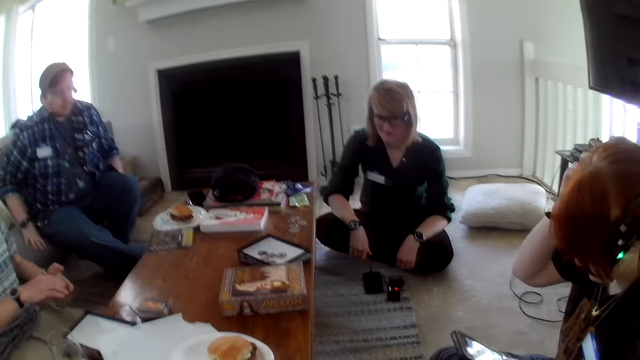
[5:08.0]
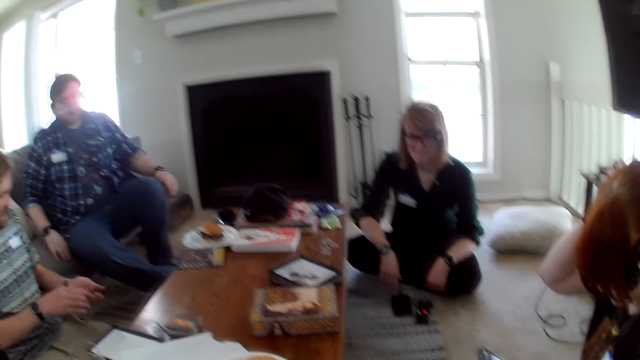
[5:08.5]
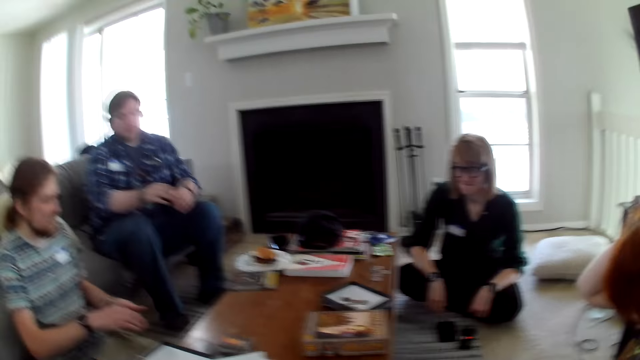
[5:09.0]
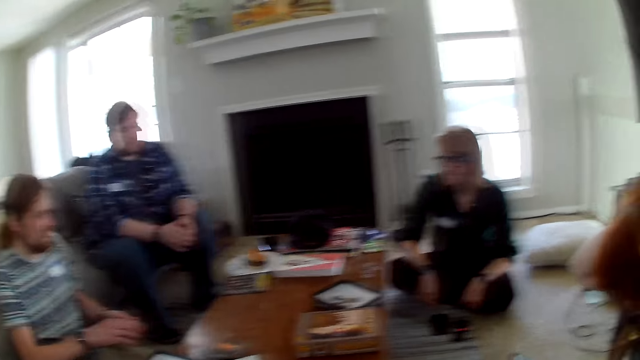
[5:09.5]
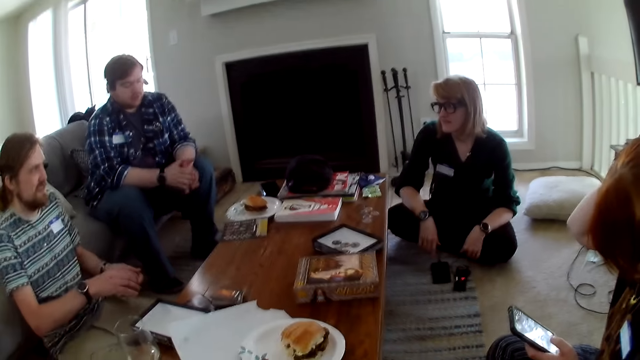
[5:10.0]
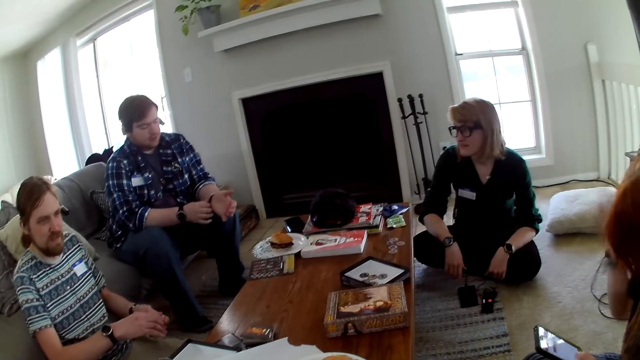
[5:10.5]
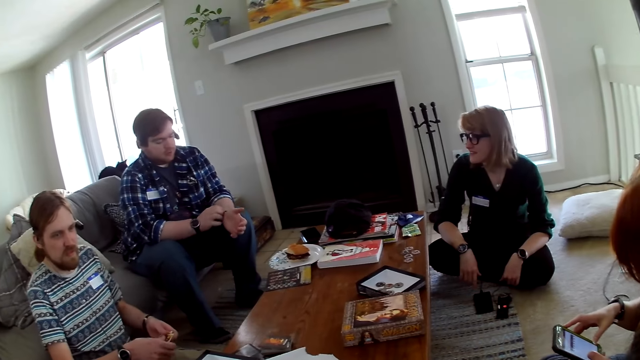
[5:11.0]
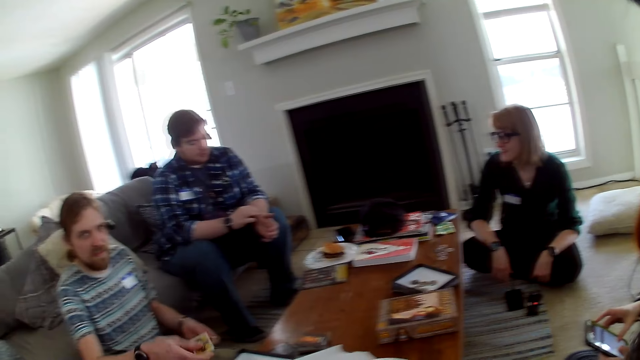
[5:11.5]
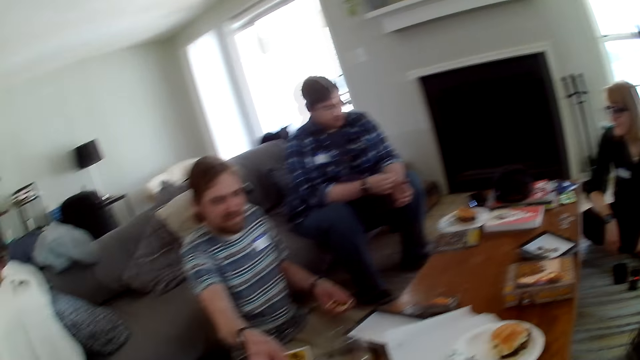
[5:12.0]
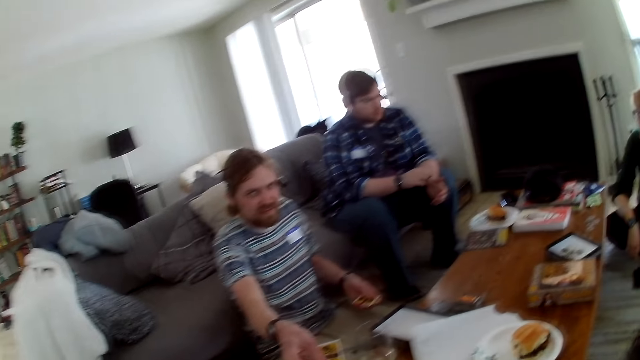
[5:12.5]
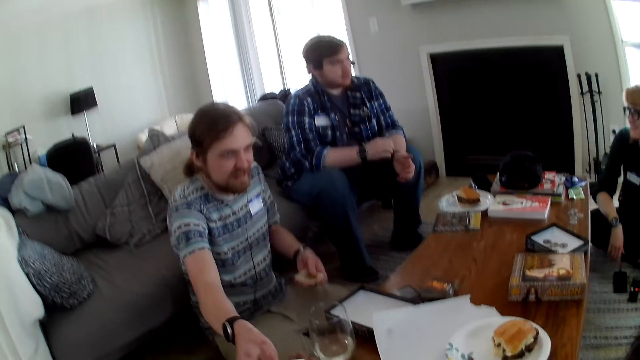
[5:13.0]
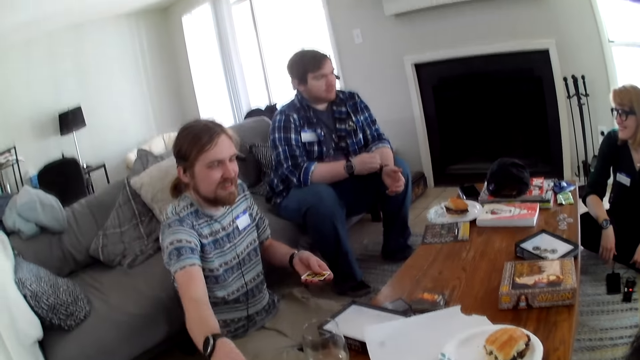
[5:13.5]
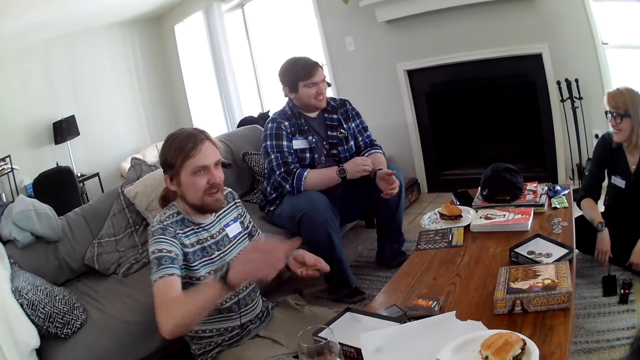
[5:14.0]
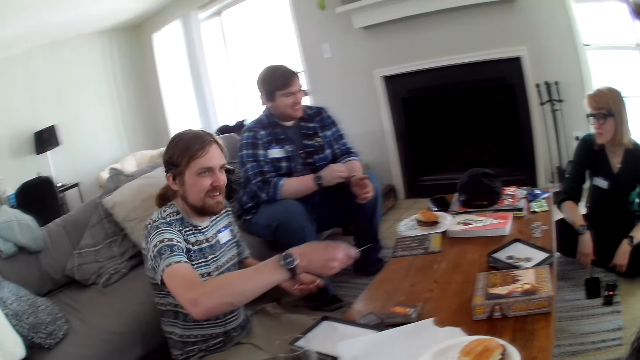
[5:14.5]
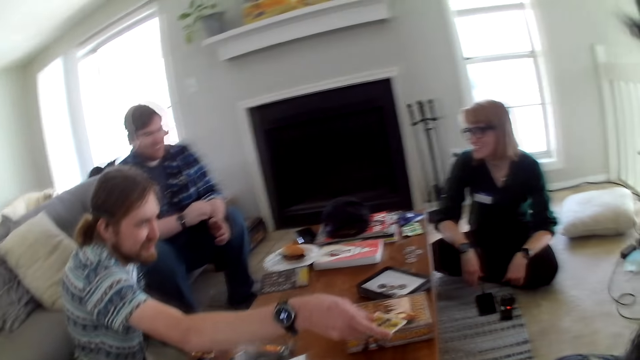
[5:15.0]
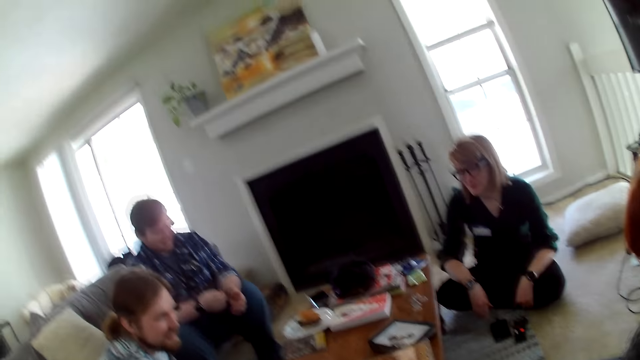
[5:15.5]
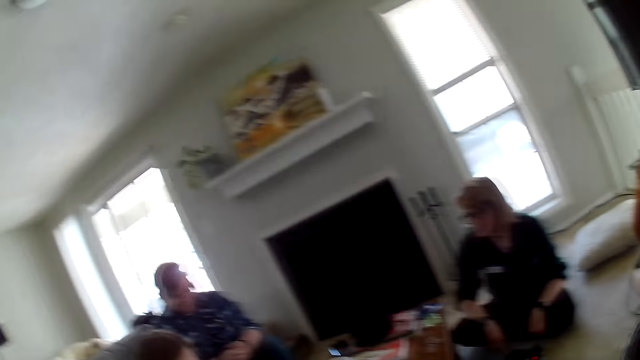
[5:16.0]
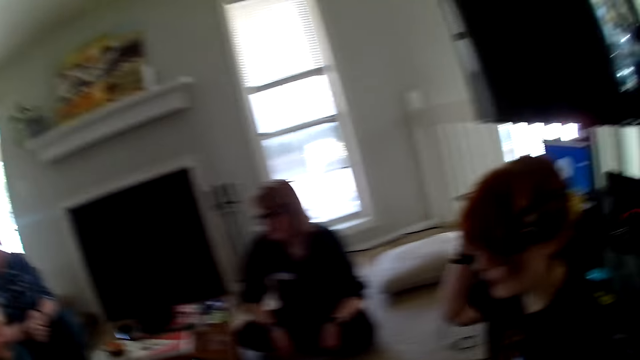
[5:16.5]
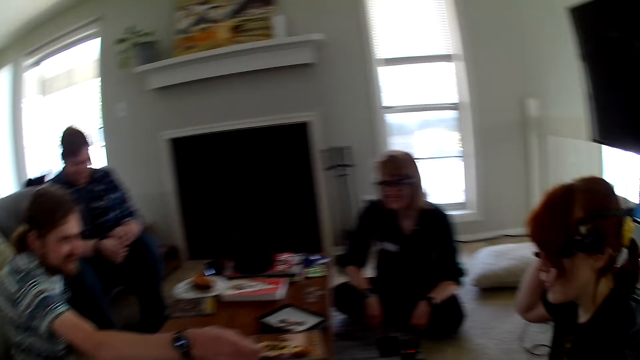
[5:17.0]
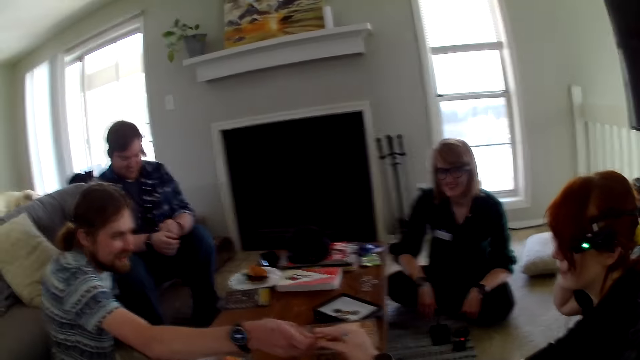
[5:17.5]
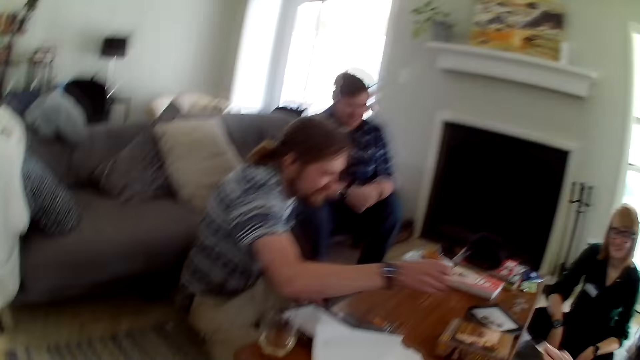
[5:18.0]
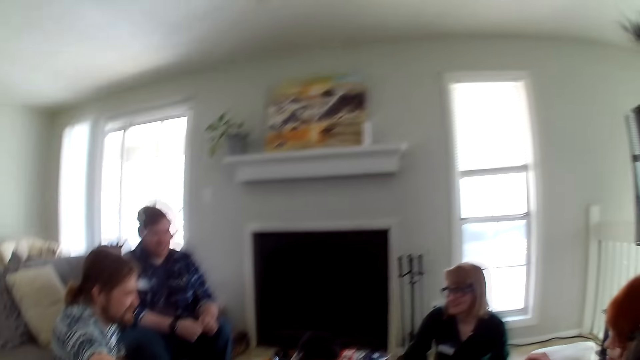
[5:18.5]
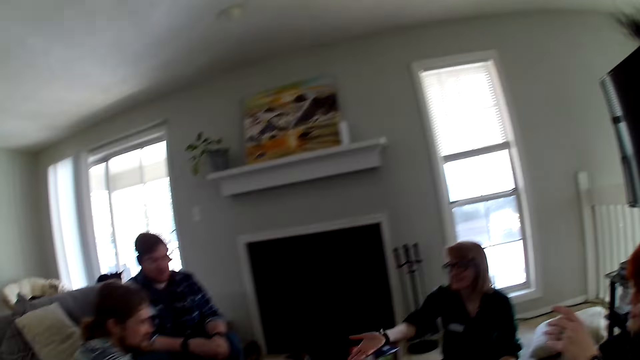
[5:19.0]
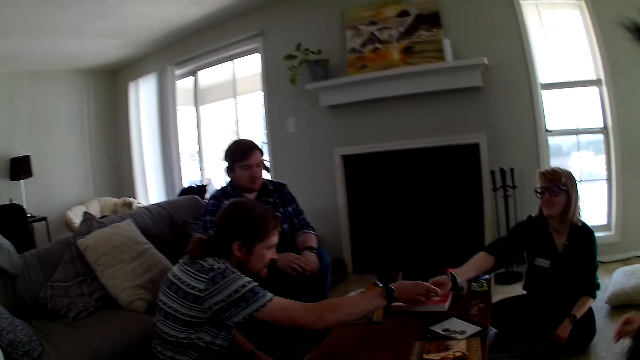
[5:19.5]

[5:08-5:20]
A man moves. A woman operates the phone. Another man distributes the cards. The woman moves the hand.

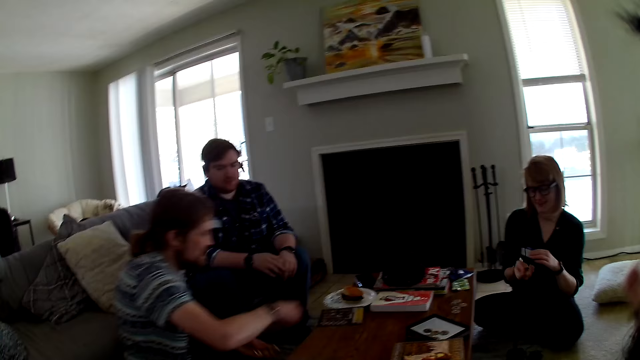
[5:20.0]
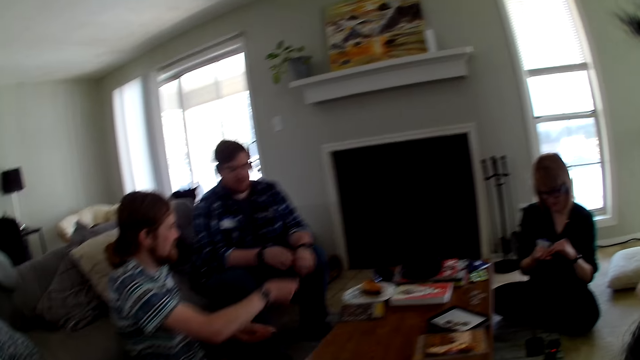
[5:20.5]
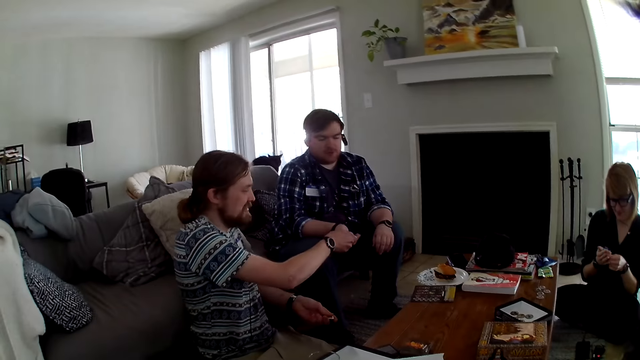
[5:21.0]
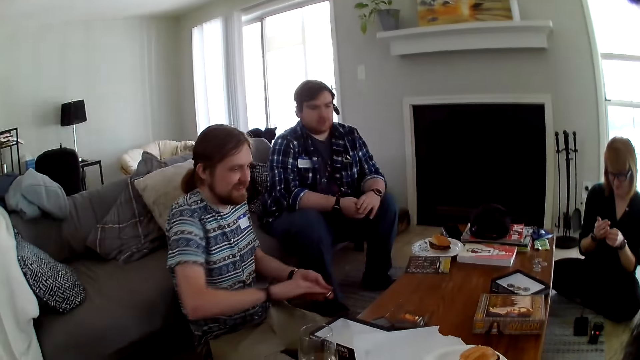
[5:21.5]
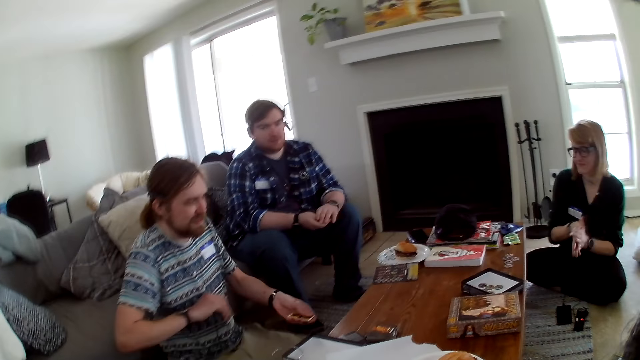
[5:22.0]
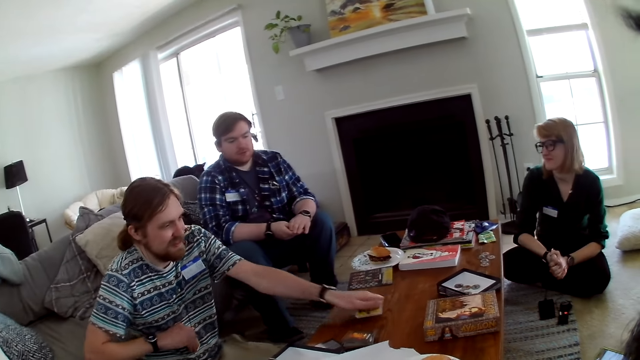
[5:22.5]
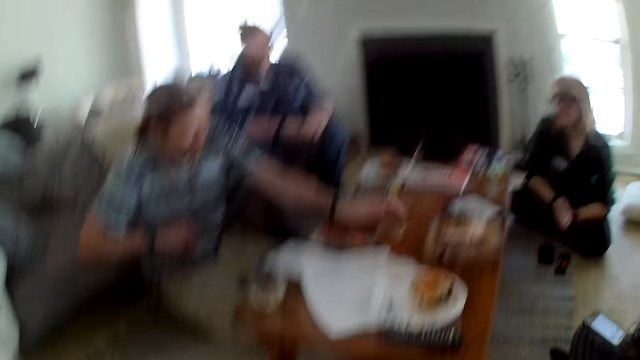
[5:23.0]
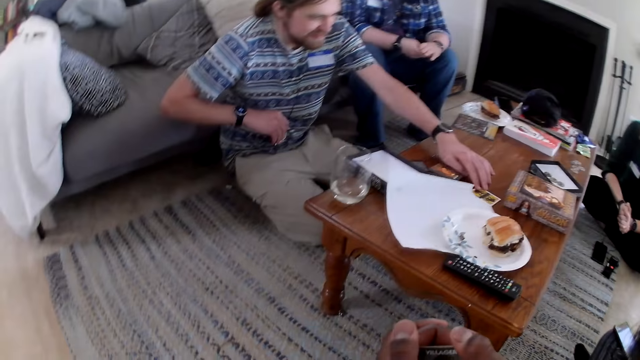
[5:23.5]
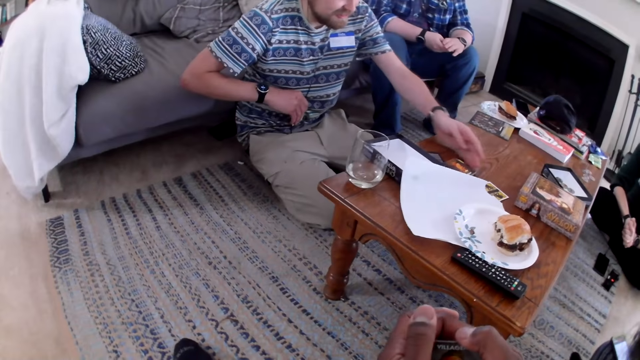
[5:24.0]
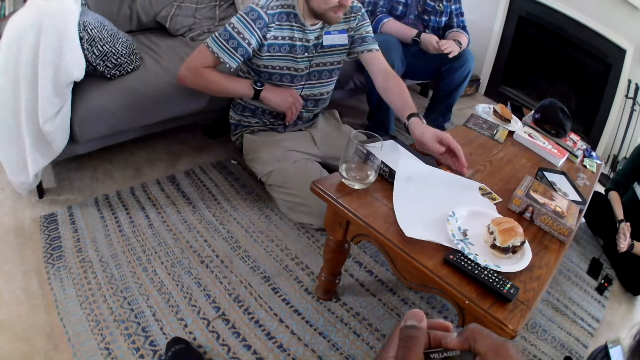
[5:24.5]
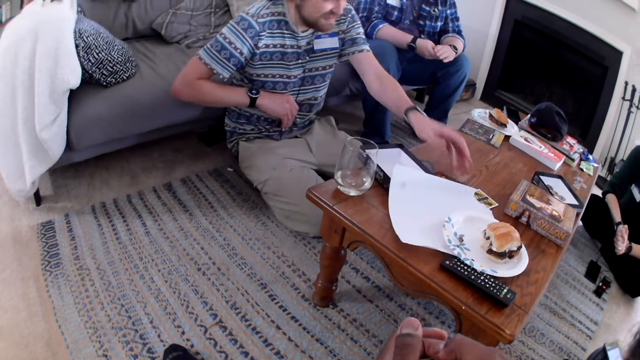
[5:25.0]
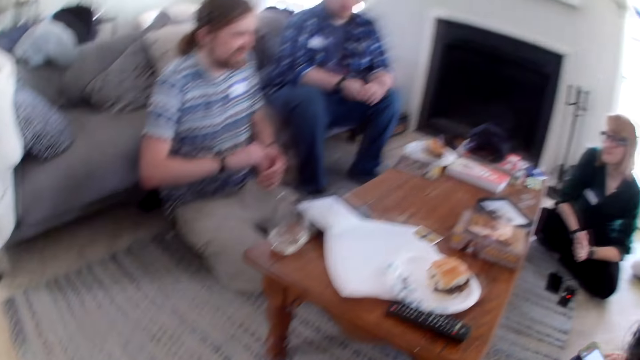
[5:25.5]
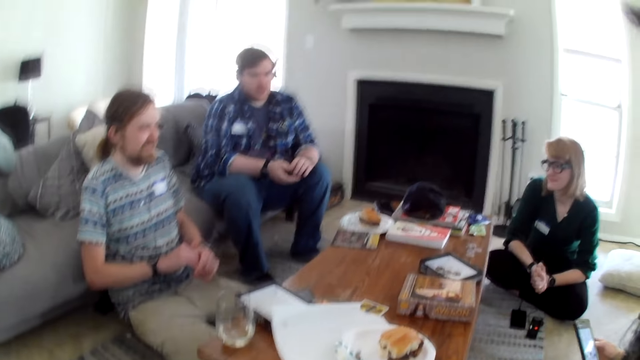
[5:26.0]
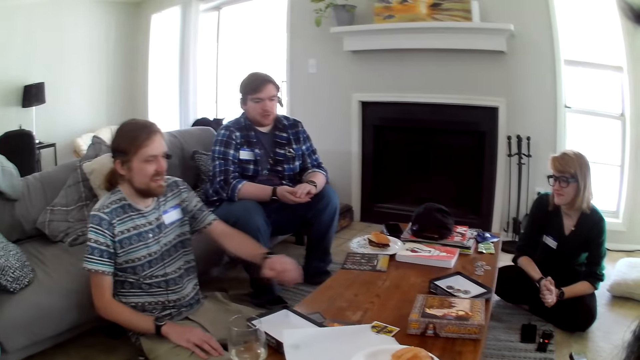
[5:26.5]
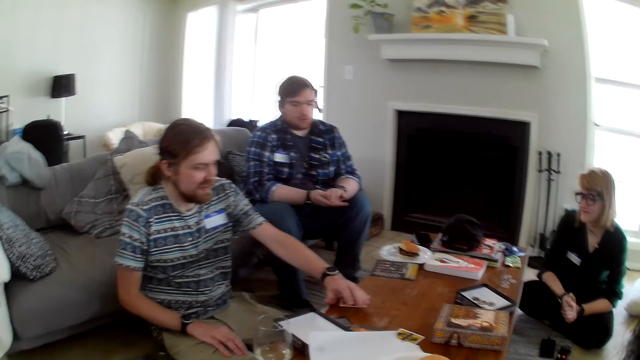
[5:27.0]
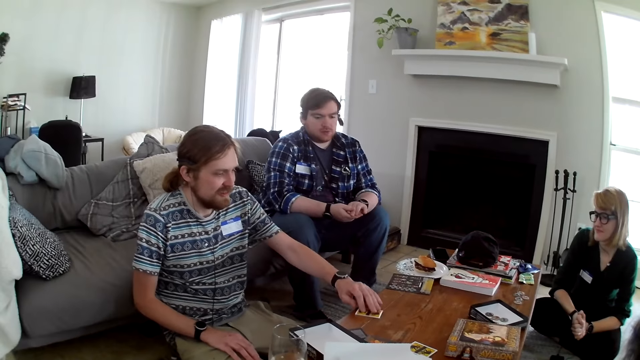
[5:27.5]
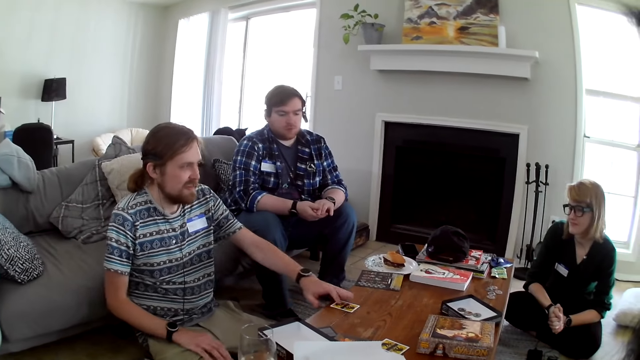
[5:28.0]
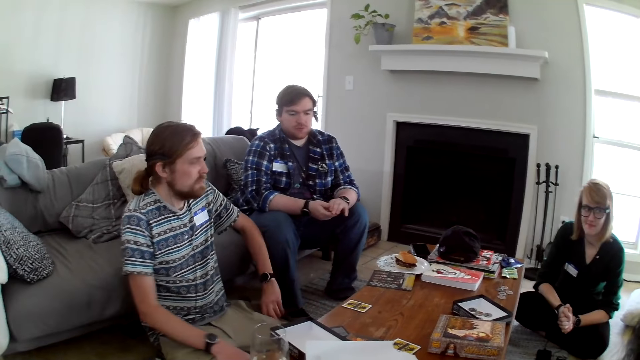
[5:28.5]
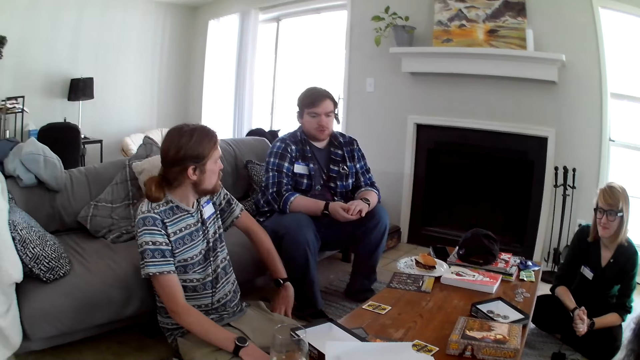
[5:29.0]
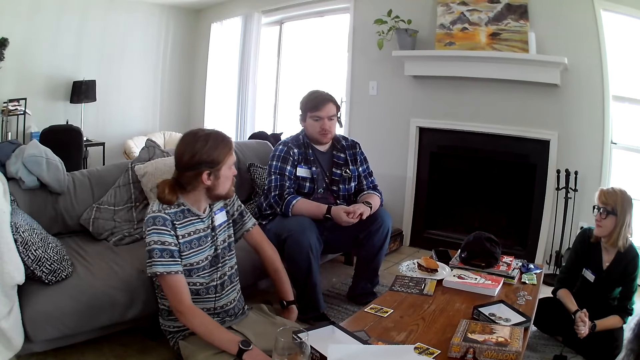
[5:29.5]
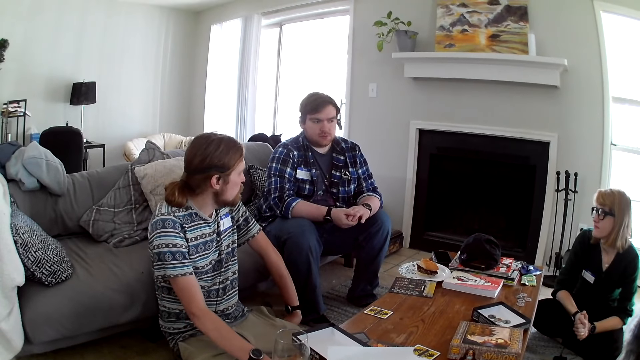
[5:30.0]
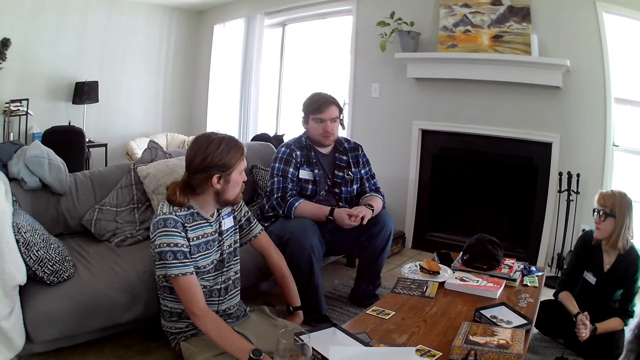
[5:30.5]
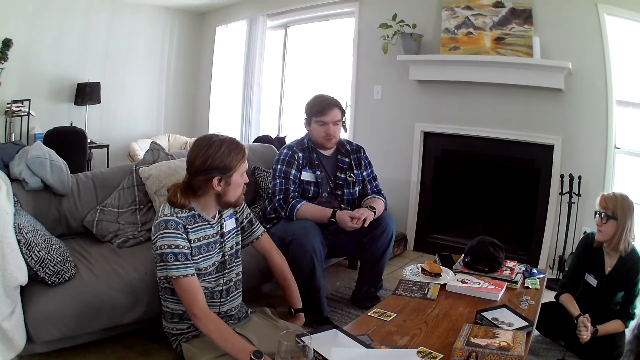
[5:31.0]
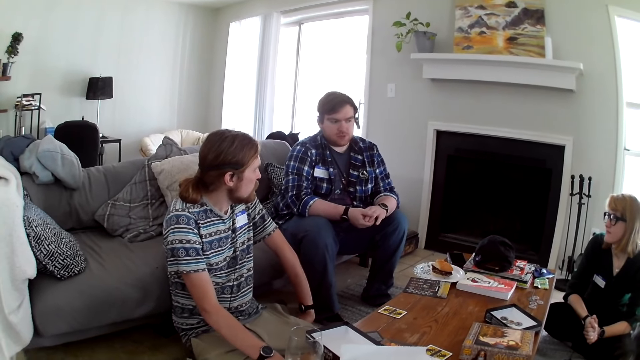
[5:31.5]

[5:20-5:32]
A man takes the card from another man. The other man puts the card on the table. The other man moves the cards and puts the card on the table. The other man looks at the first man.
